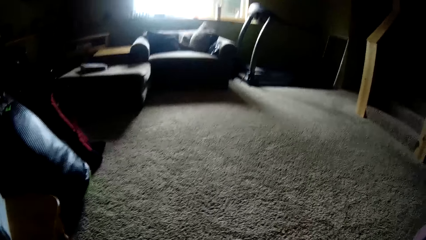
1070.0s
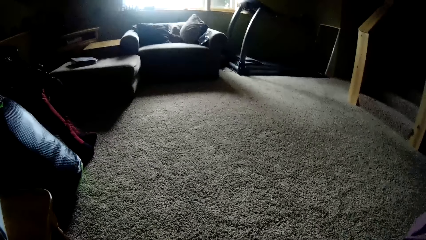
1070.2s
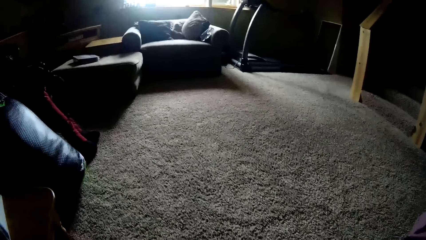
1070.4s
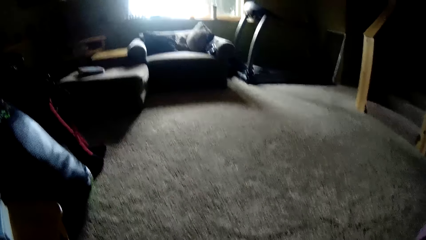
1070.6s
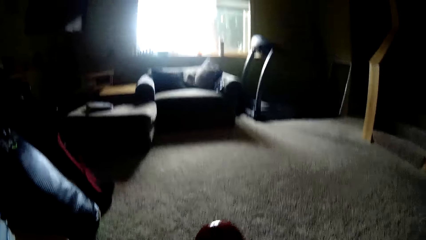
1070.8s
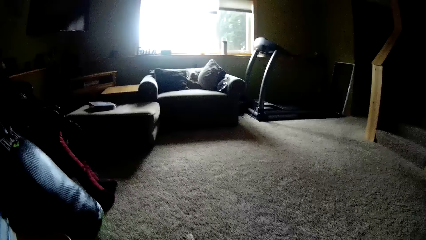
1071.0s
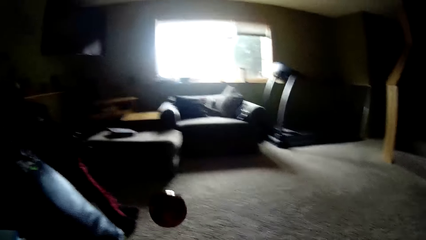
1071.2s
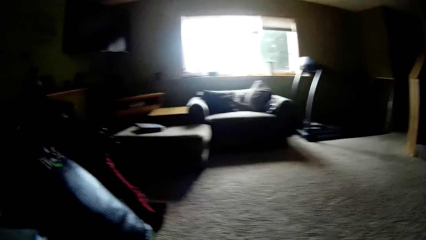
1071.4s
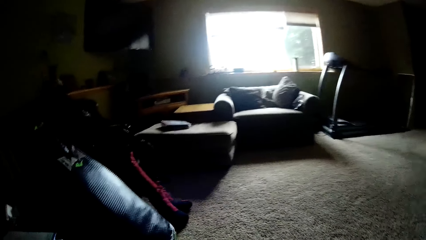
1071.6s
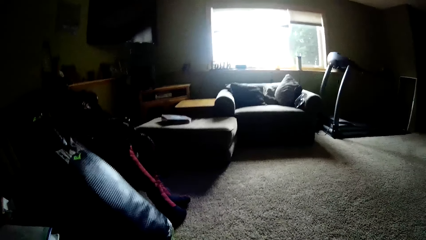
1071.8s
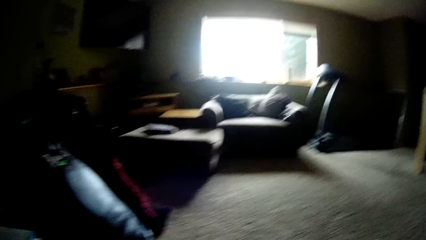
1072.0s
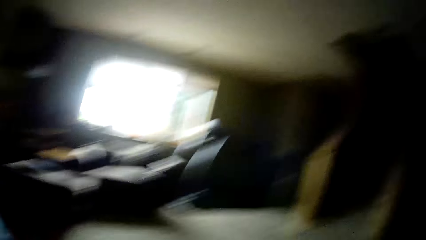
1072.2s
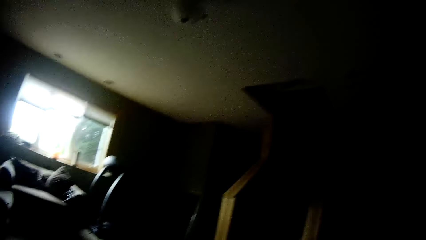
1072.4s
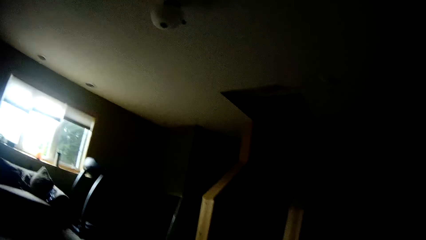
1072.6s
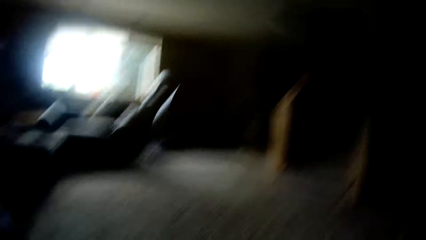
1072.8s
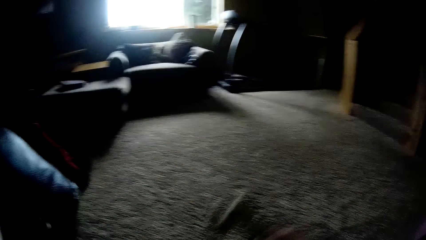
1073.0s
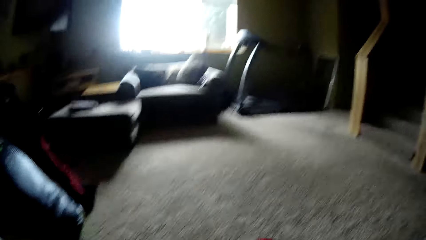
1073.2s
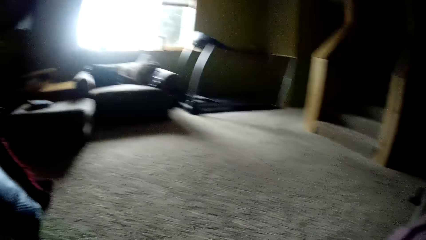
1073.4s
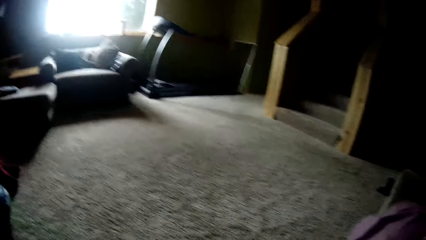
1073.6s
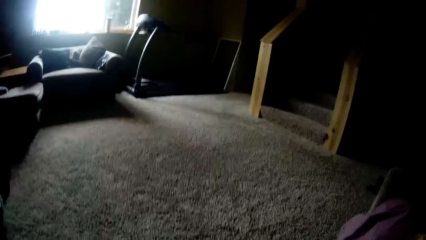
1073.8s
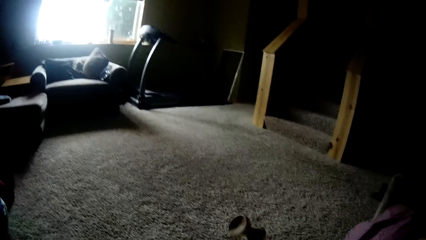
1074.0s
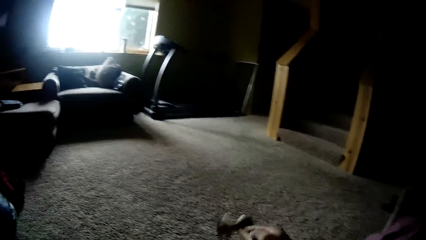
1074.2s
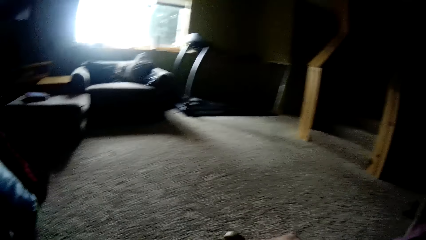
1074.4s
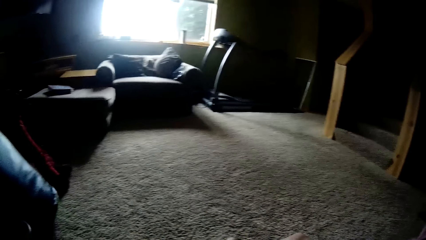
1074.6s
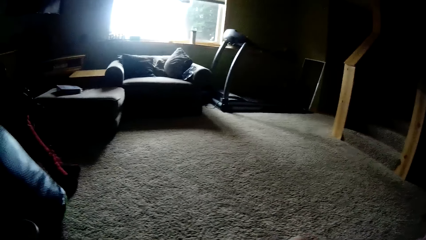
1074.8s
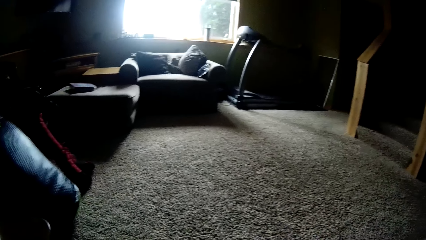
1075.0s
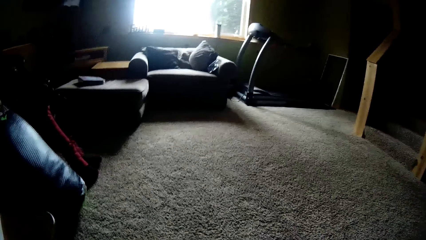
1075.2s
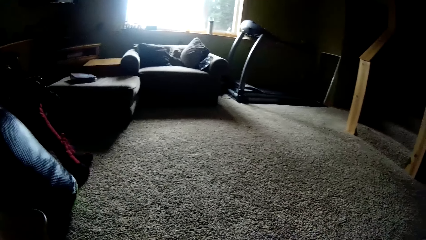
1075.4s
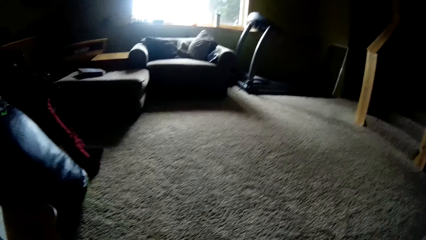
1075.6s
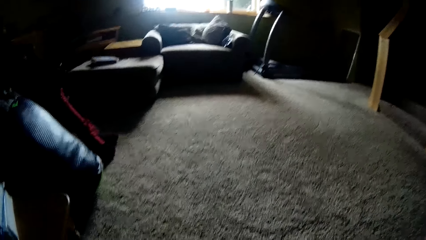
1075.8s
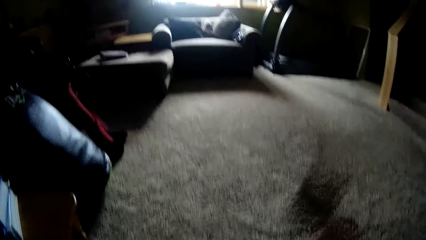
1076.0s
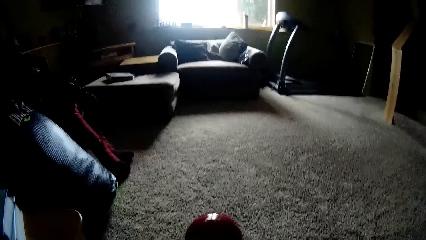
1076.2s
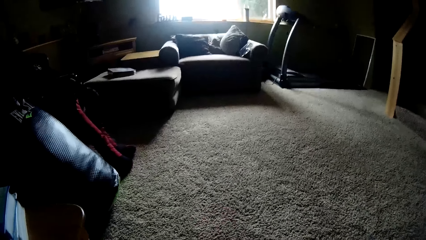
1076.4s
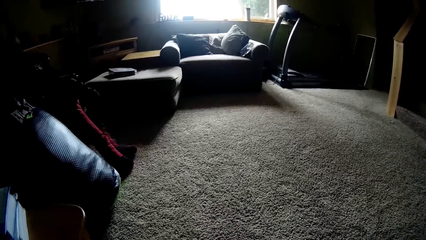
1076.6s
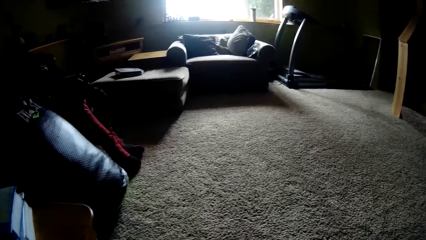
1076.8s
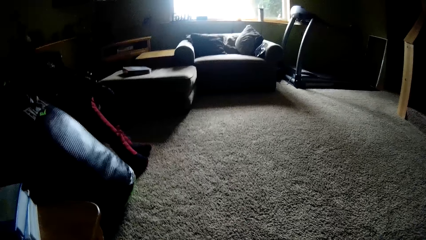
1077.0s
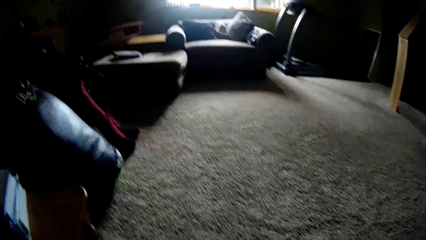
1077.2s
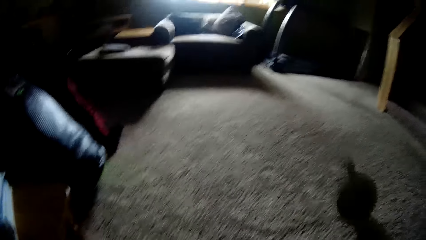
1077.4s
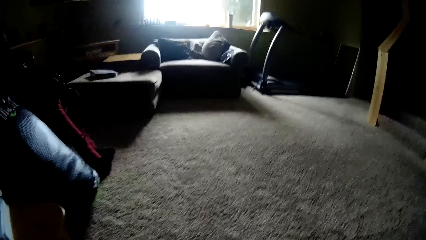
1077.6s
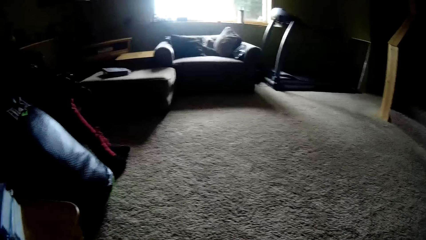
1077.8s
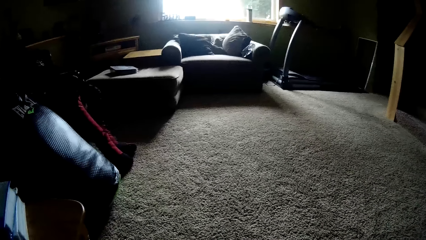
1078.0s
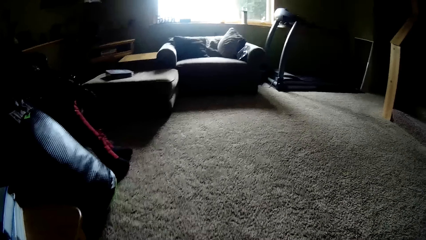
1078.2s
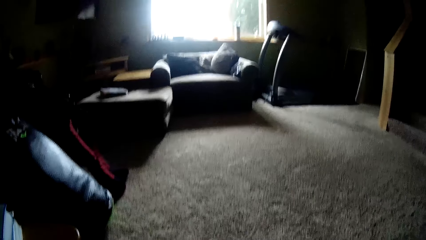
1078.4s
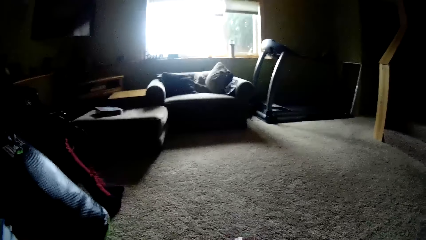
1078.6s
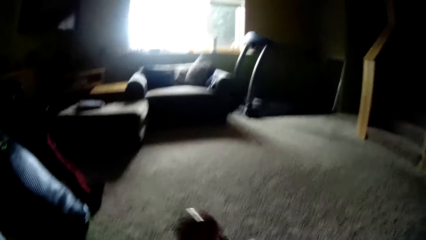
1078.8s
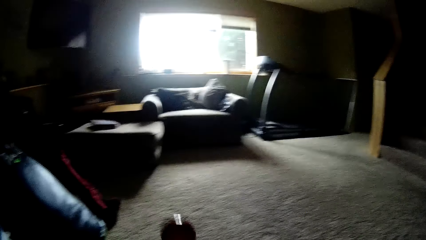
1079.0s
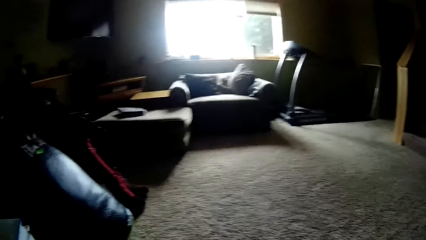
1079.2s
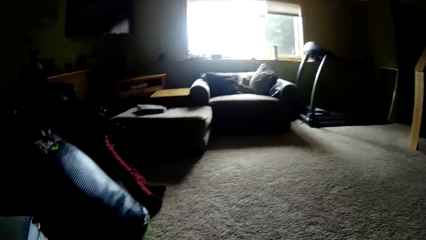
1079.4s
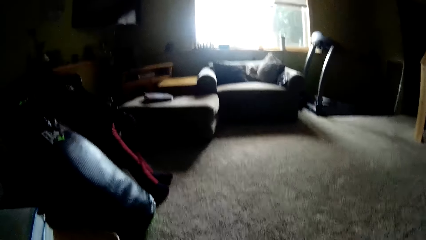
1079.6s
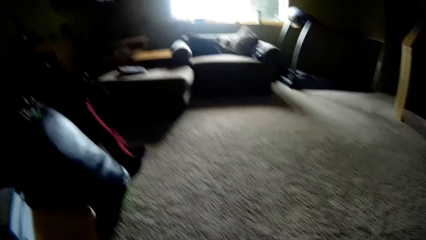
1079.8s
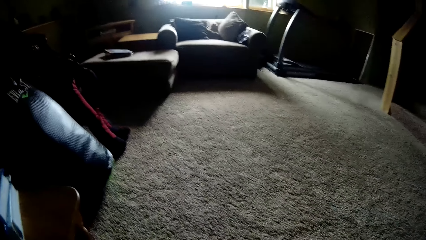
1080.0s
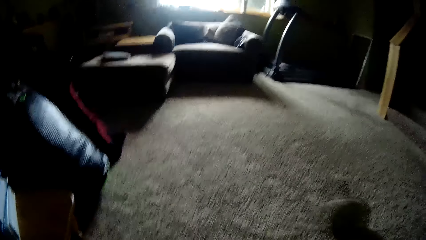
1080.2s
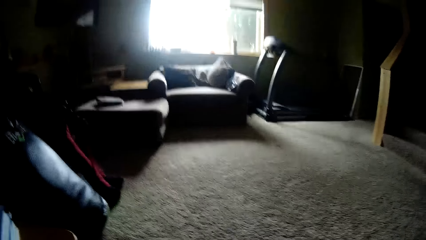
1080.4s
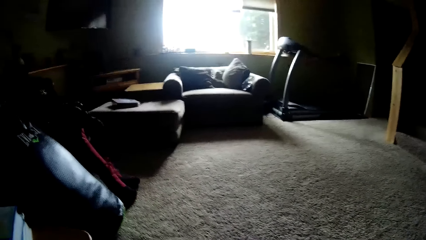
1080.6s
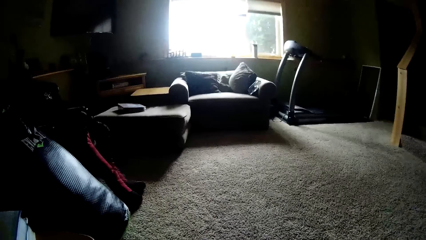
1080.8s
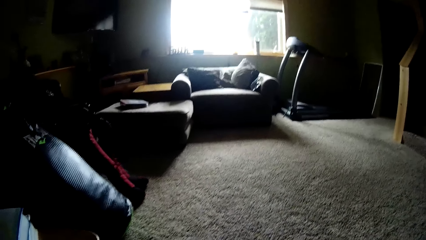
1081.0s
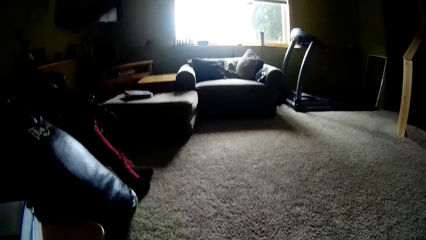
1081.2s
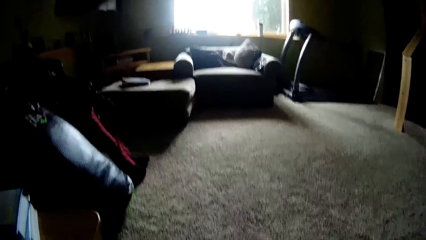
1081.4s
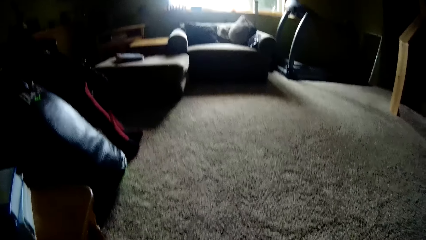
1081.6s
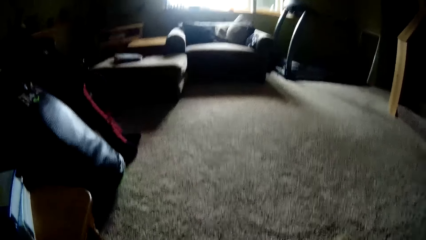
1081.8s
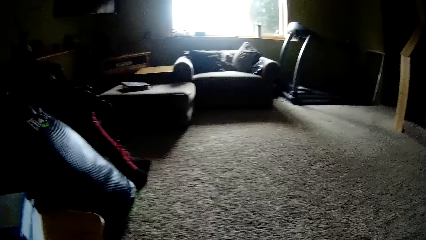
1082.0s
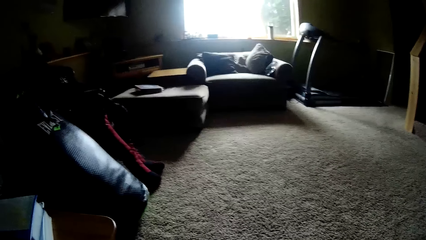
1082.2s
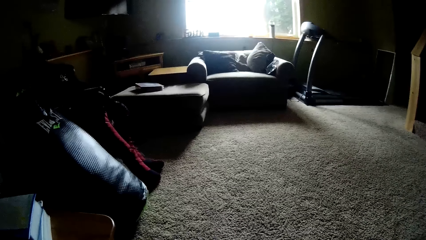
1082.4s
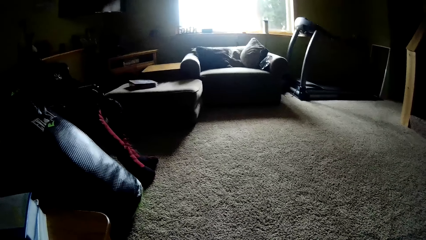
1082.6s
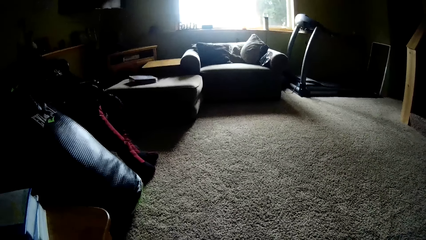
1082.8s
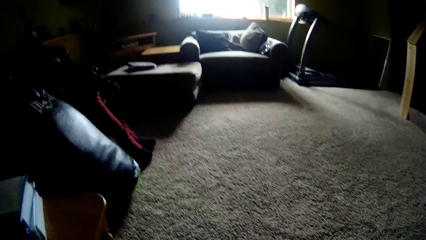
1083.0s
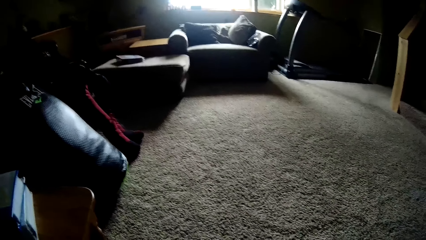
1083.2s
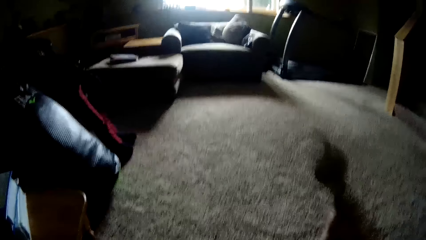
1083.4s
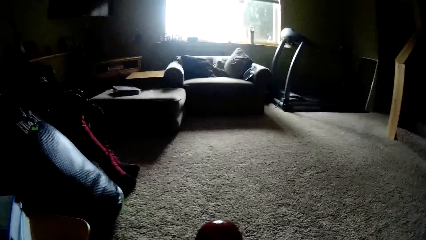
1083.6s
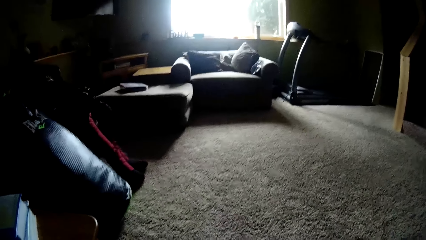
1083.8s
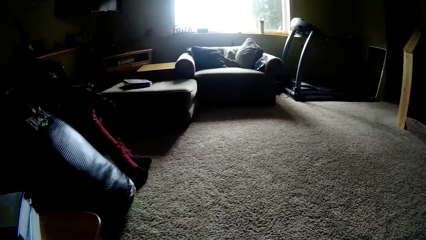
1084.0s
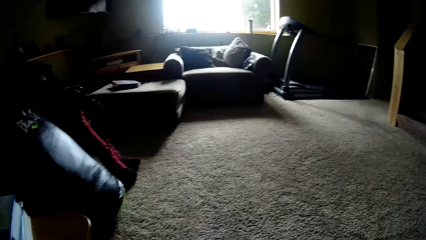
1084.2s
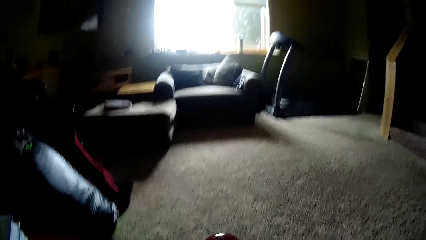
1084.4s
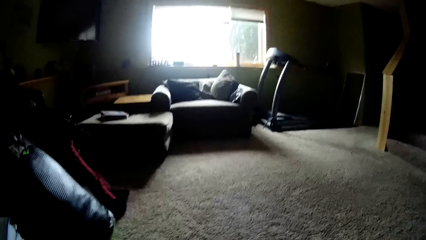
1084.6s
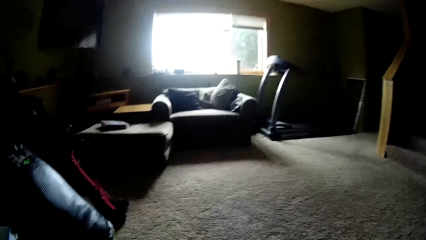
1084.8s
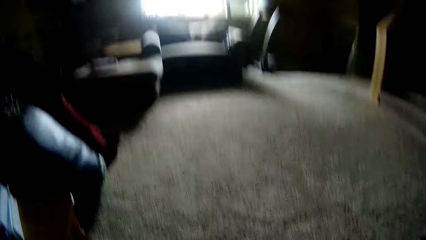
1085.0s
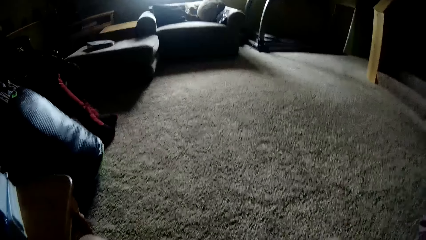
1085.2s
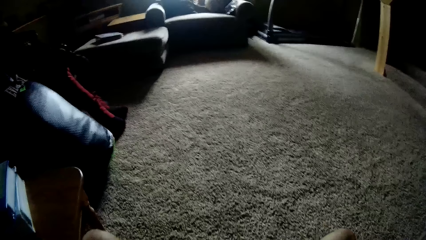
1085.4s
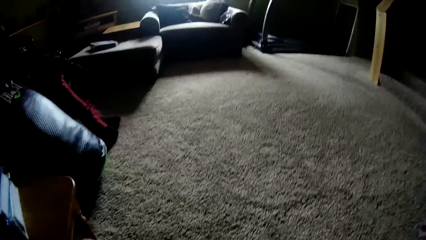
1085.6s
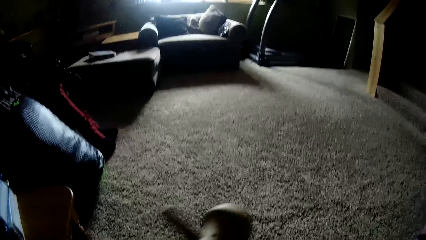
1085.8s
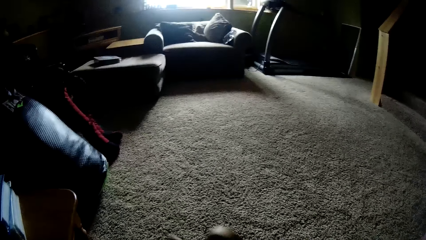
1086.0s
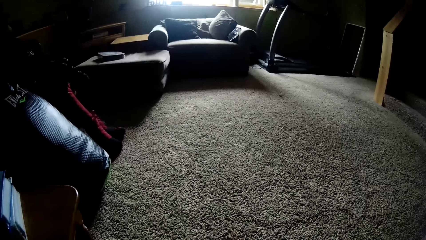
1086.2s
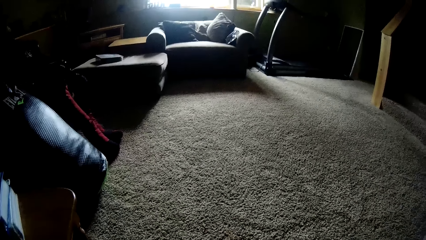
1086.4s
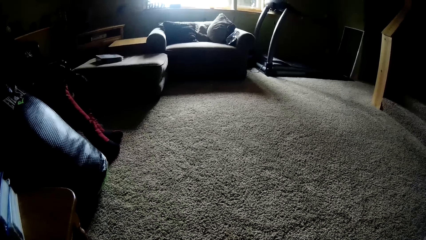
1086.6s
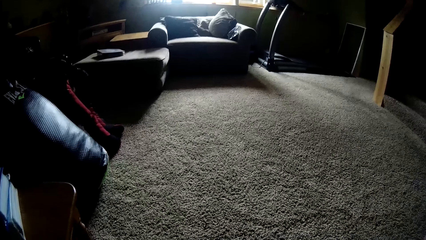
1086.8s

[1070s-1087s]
The camera wearer tosses a ball with a wooden tool with the right hand. They toss it repeatedly.
